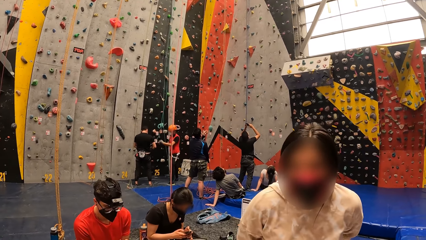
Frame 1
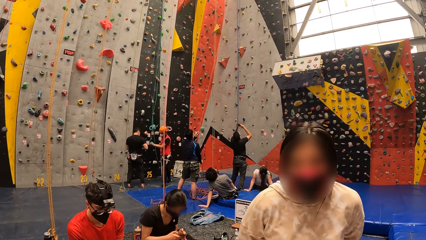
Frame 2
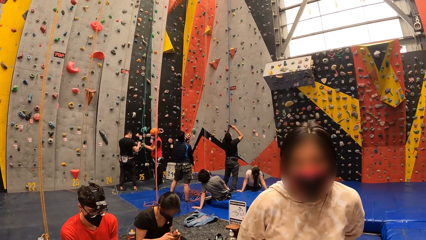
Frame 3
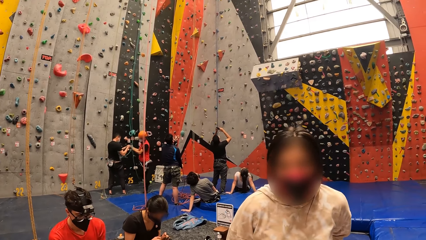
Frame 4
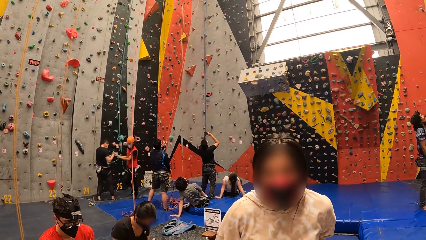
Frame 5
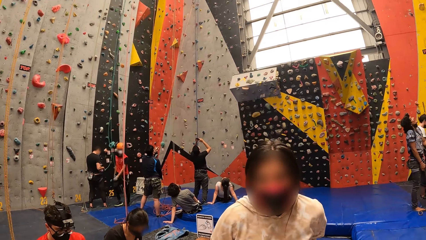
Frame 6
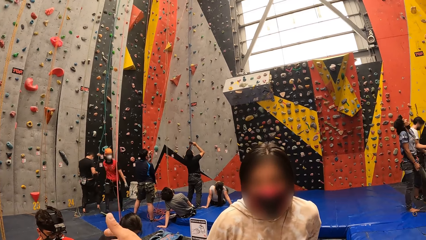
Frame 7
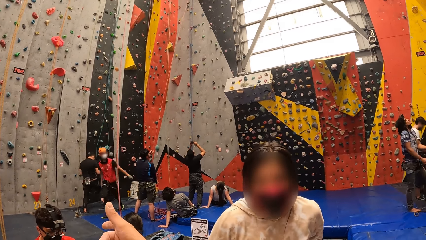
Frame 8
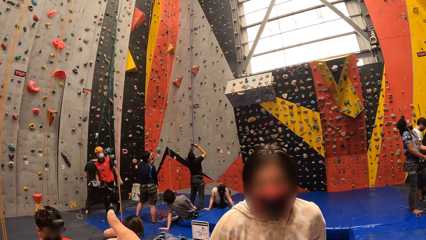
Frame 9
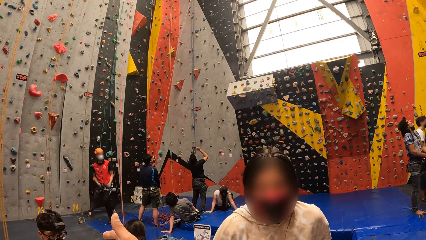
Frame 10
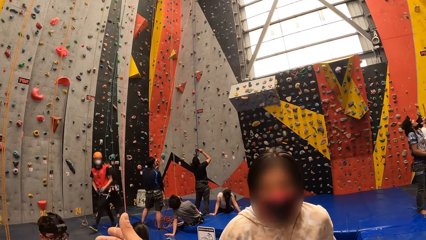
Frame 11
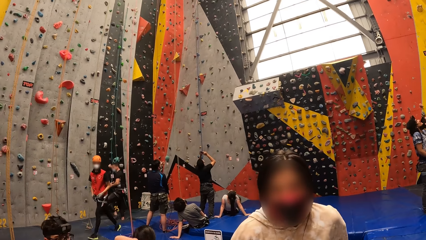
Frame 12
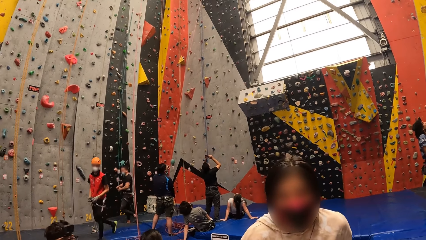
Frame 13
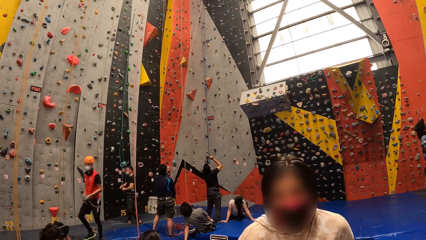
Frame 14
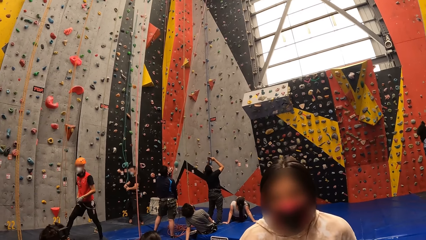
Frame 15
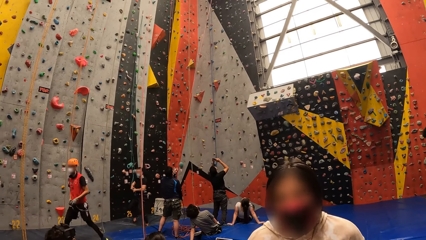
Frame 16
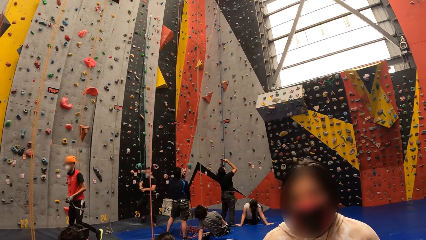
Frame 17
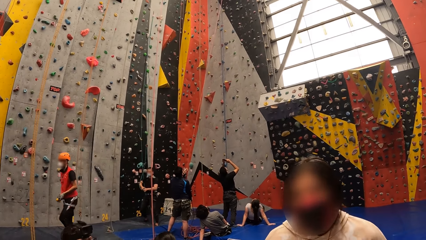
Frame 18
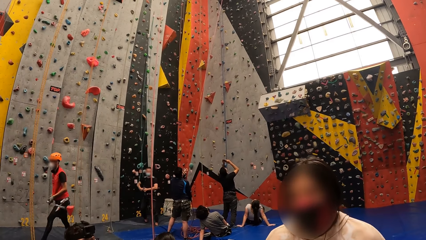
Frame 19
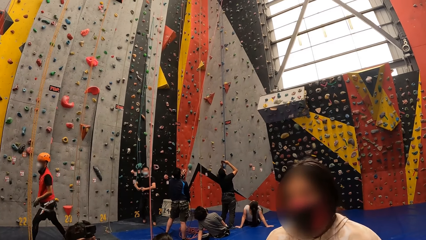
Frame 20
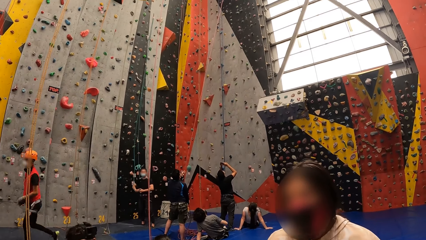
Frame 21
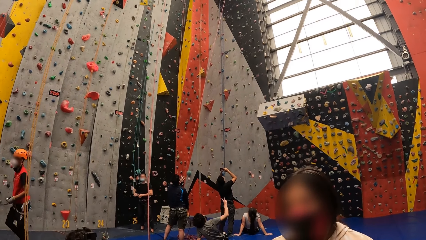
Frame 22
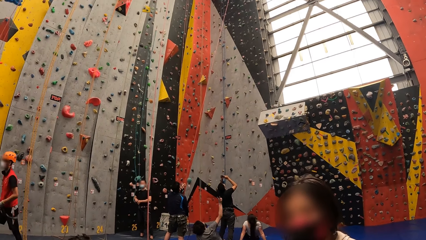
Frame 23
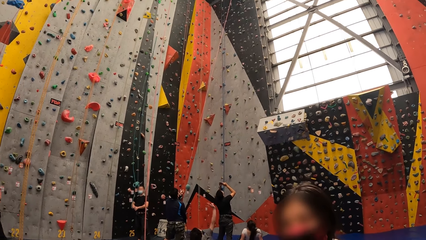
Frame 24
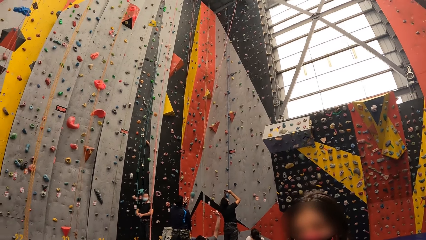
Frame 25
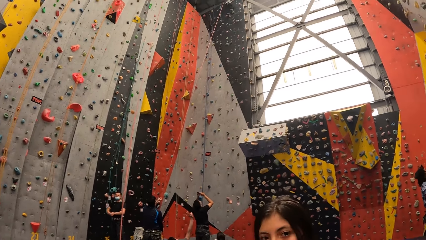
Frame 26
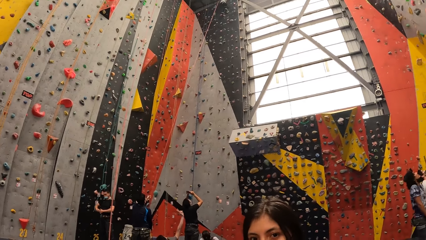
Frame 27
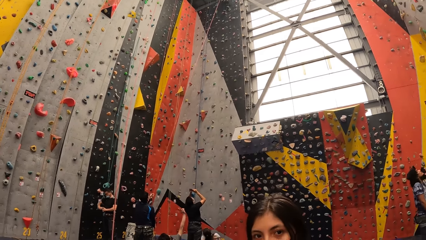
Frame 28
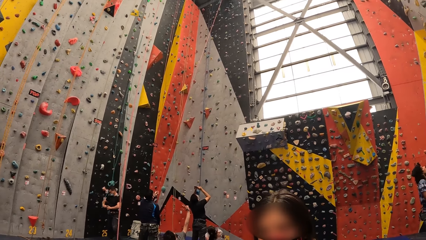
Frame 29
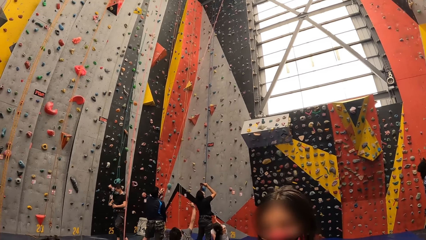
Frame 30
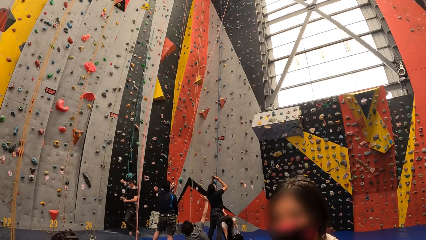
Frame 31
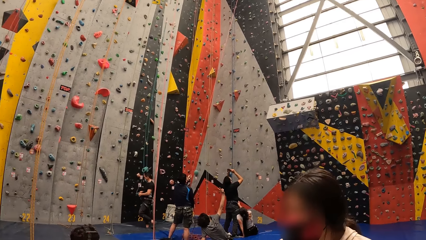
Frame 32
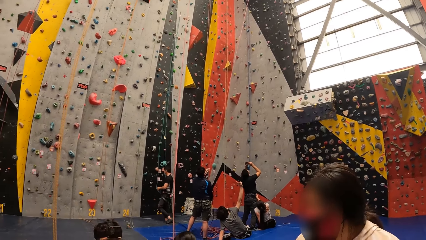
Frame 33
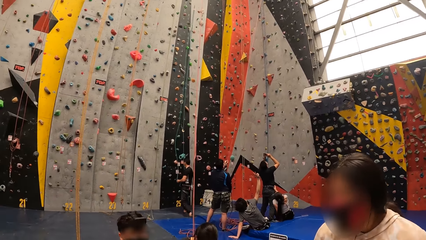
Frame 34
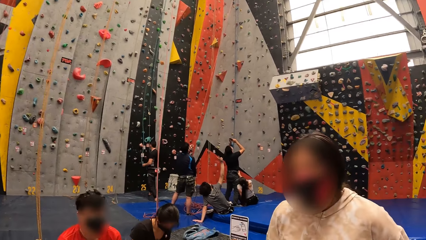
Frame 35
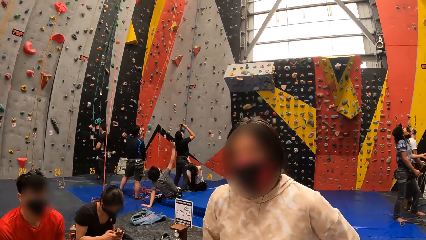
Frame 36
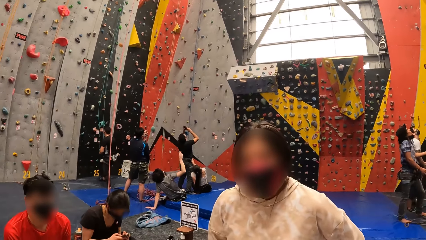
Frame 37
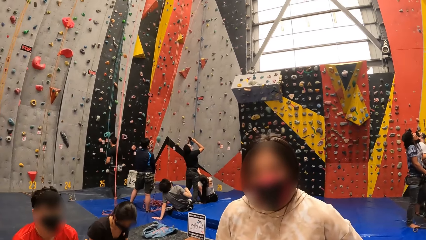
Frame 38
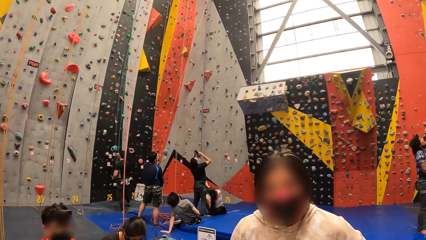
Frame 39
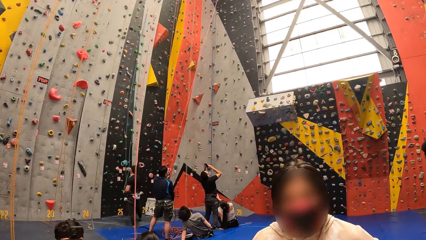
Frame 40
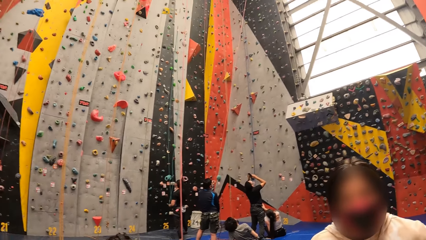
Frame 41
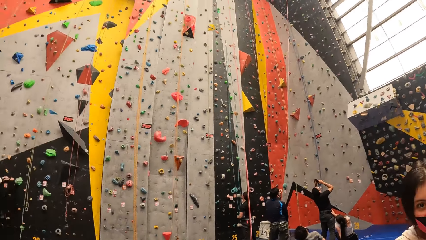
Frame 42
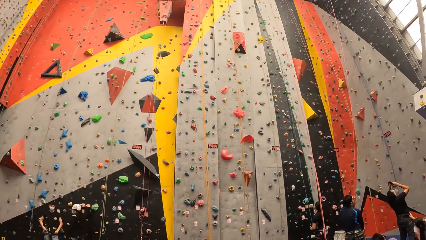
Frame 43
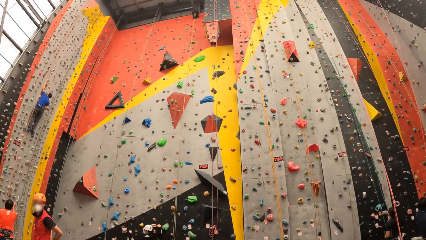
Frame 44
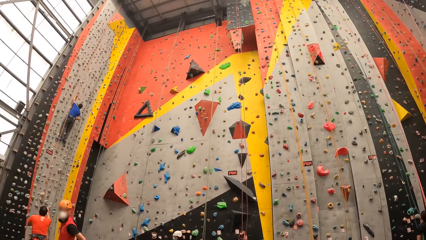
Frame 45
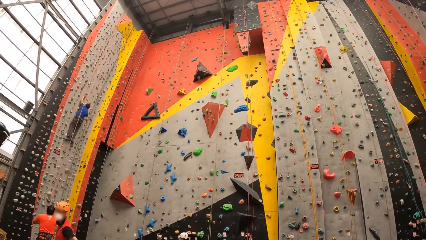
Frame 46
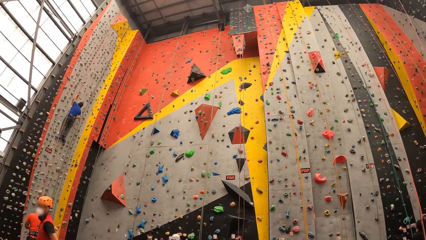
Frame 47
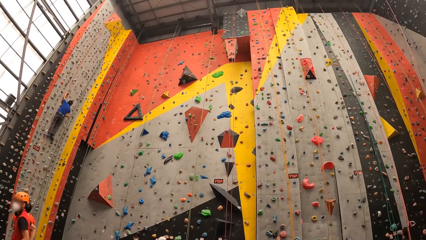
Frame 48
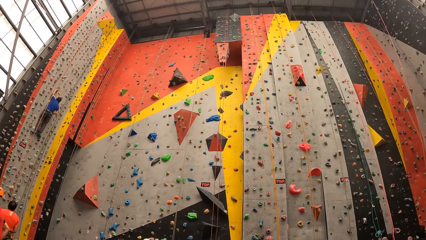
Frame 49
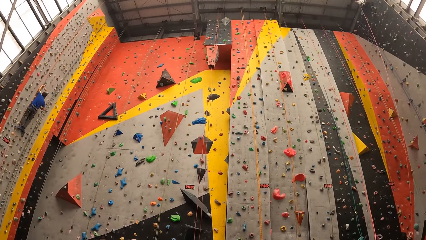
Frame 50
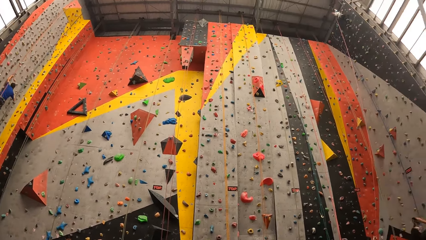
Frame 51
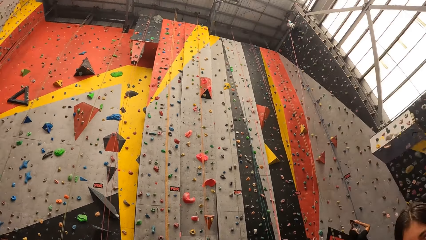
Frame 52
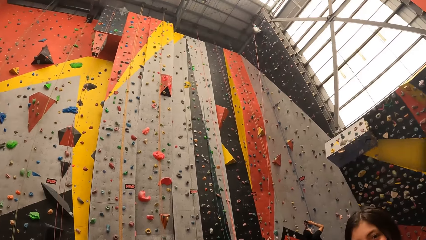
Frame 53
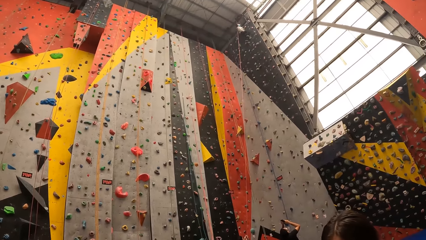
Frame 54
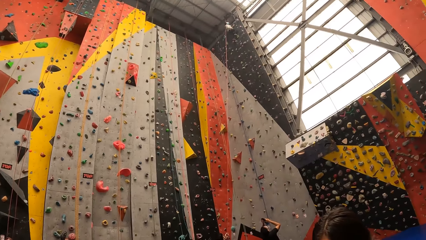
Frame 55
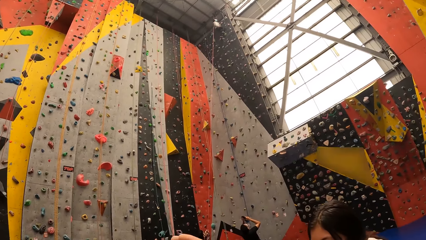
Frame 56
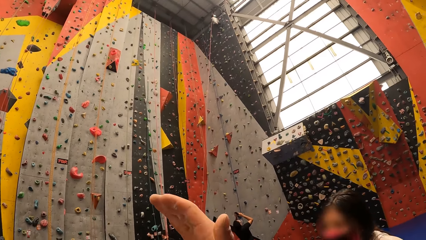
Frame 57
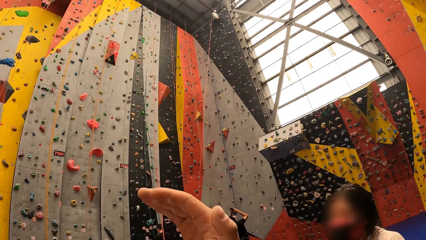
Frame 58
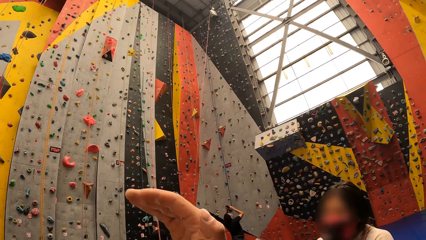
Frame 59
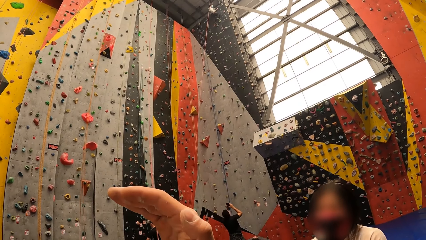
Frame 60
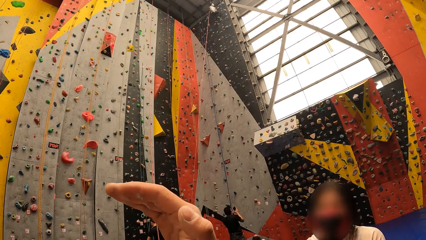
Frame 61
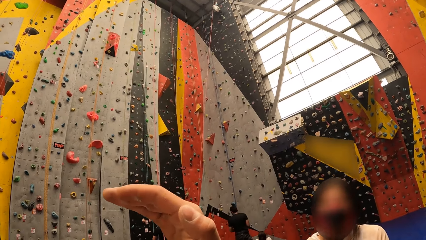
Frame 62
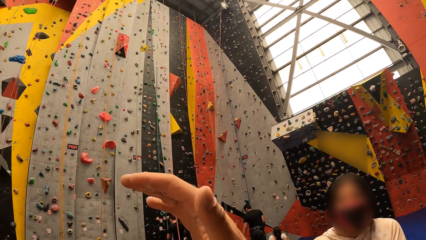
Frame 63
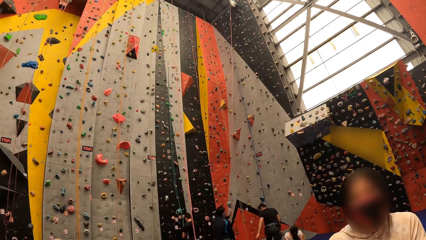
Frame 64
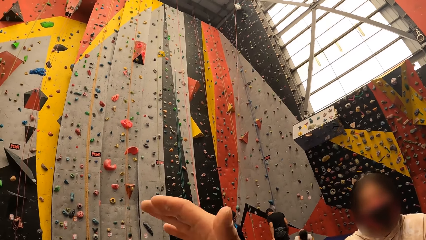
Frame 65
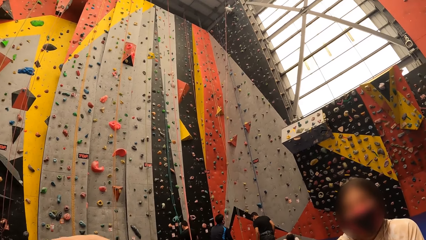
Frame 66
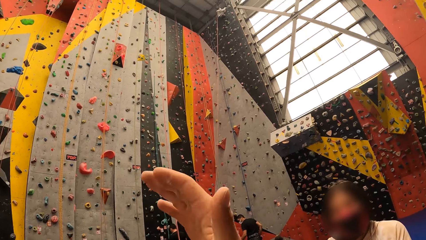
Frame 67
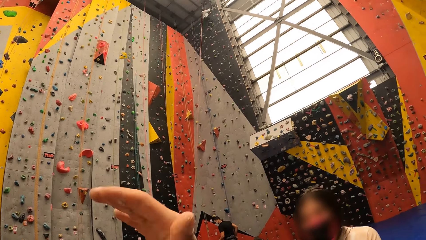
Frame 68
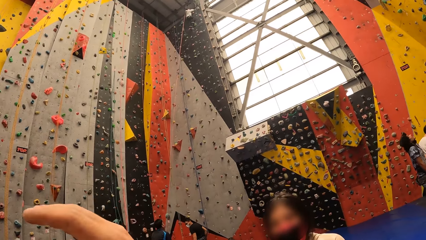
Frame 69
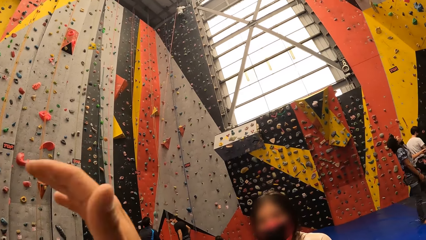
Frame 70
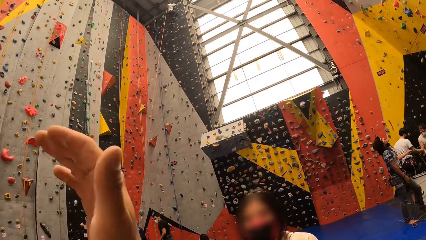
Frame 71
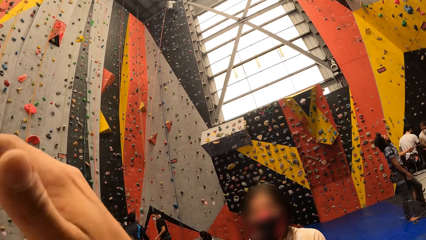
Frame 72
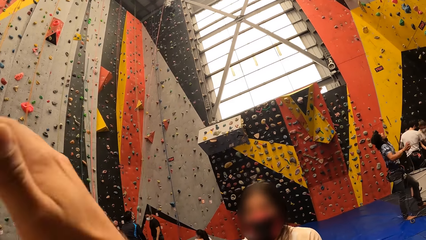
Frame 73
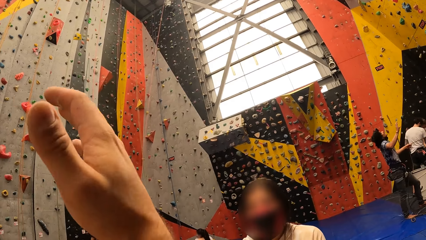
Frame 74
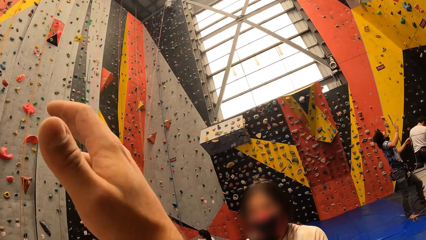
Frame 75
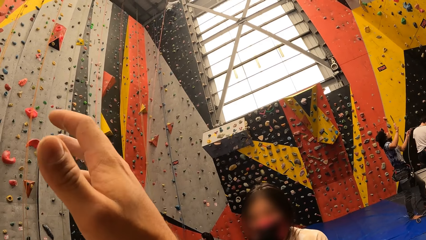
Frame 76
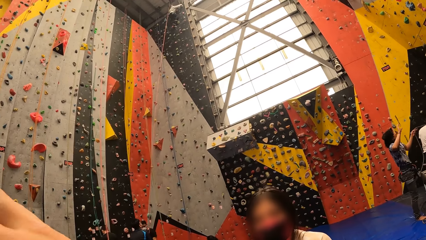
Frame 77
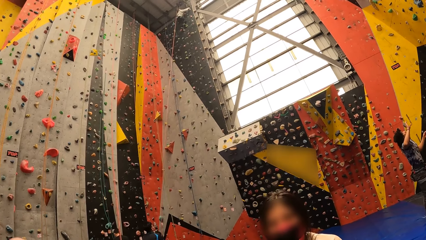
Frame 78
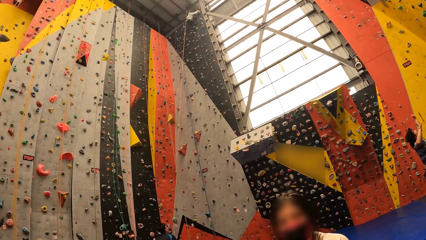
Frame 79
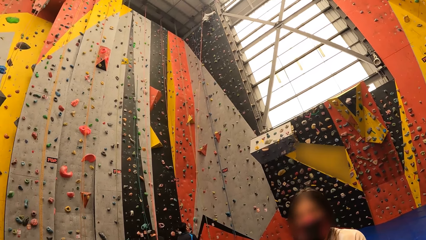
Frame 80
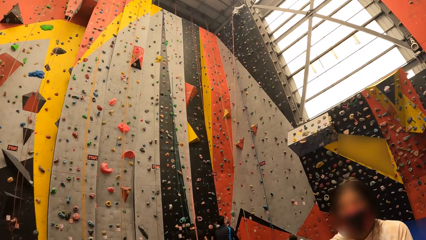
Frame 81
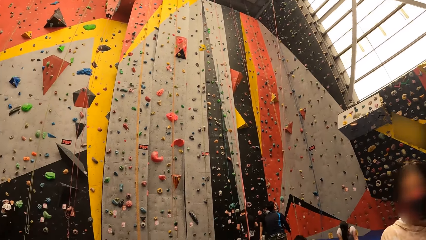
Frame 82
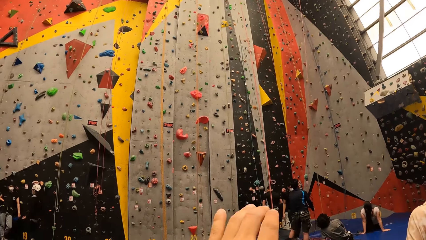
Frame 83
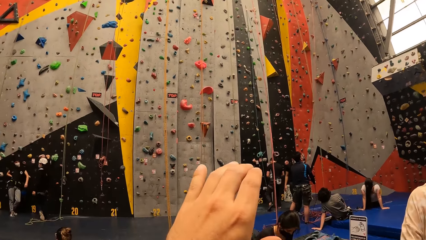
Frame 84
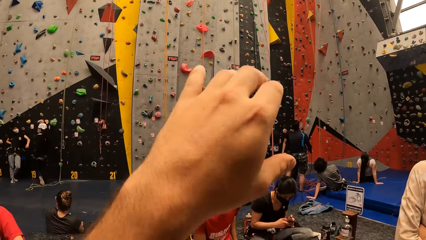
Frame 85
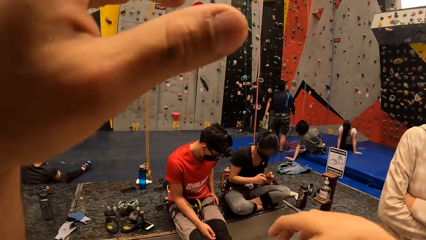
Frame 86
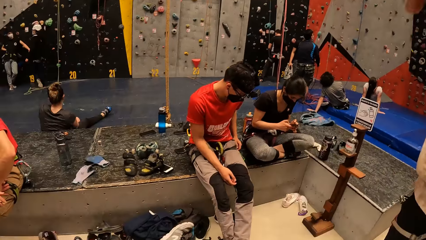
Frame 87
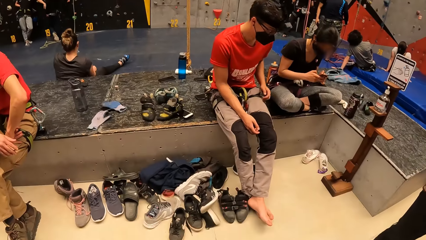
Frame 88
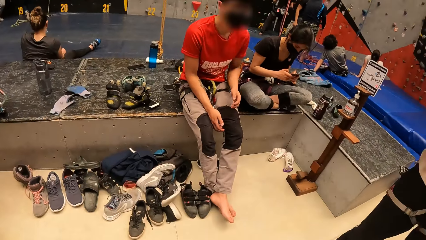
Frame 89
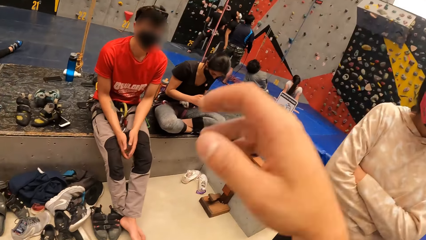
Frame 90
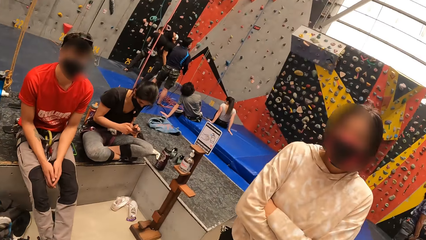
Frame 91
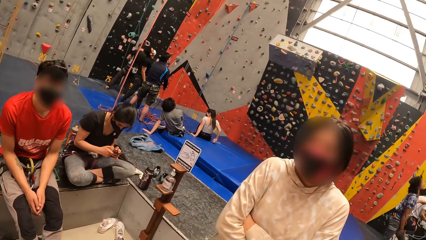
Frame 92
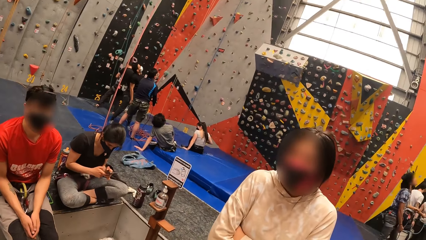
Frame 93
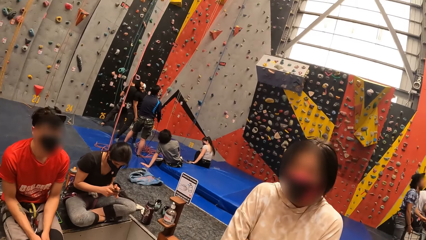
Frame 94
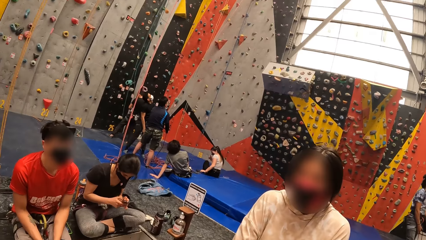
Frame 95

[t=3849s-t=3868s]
The camera wearer lifts her hand. She interacts with a person. She looks around the climbing wall game.
